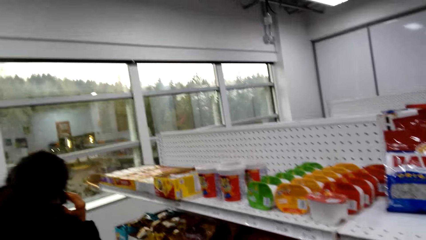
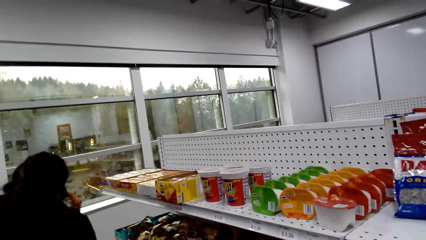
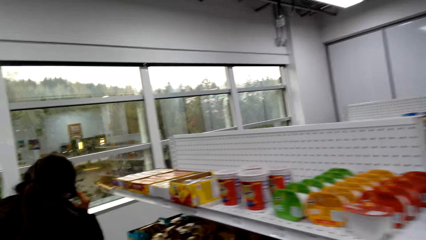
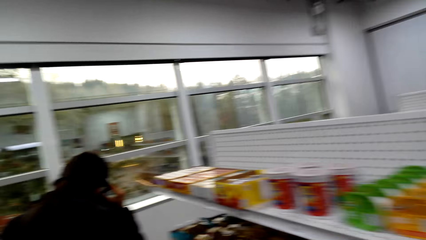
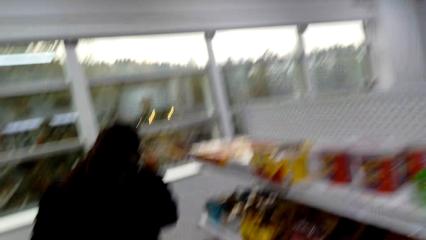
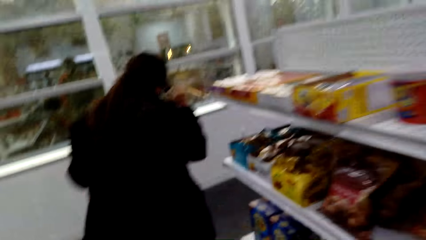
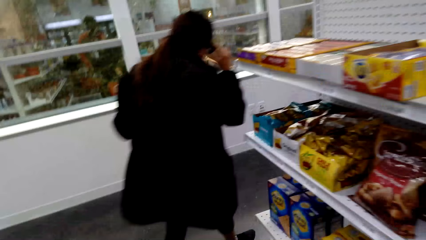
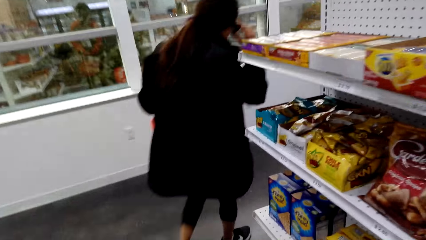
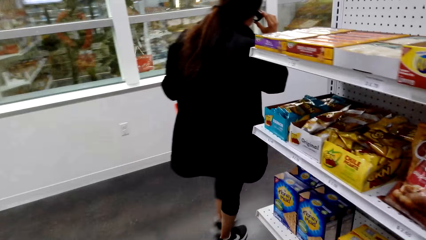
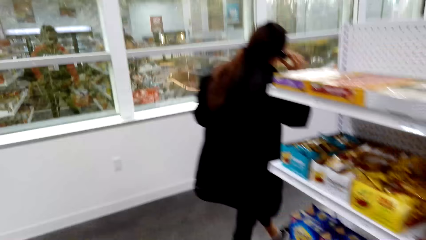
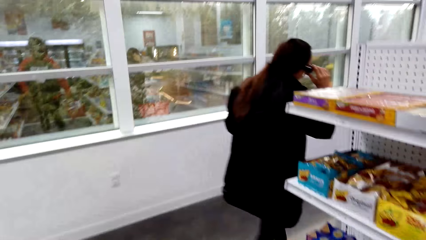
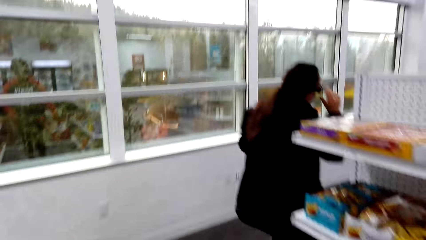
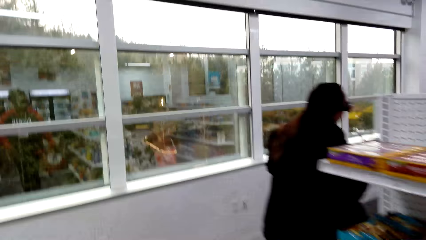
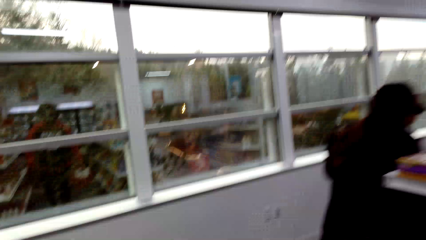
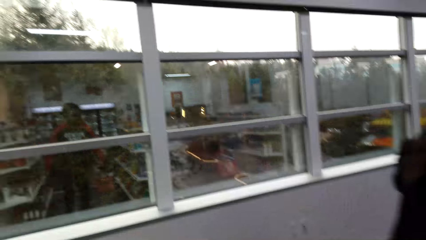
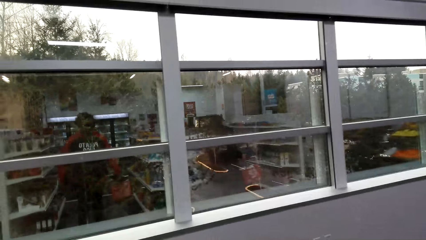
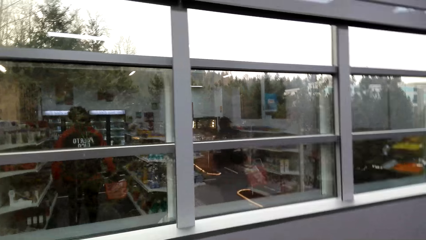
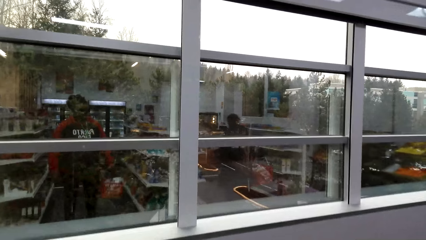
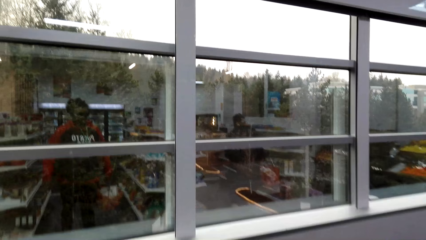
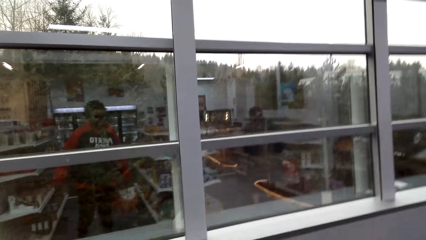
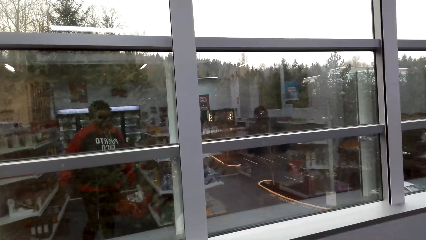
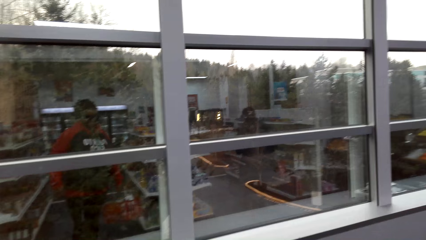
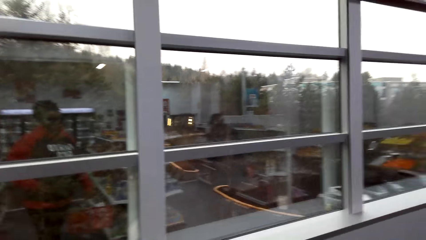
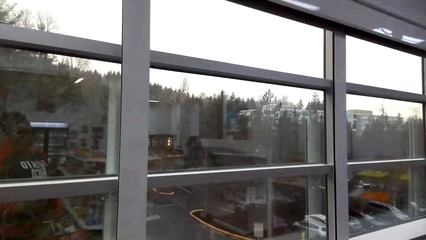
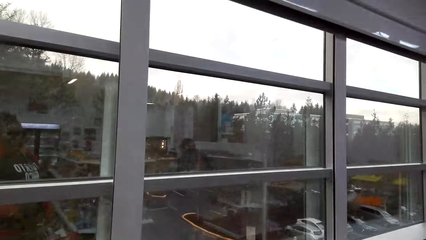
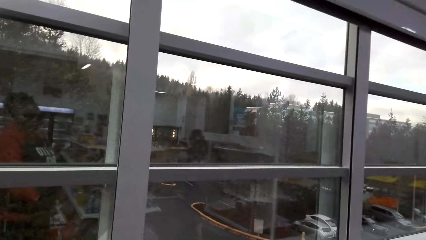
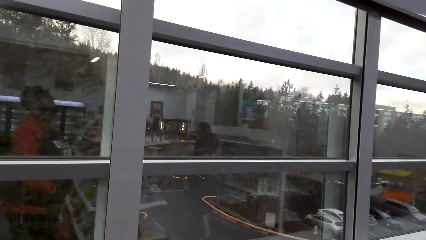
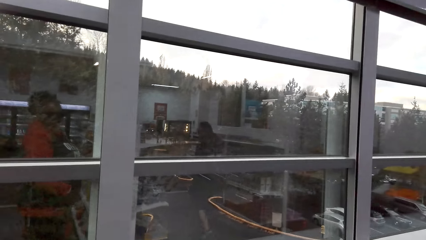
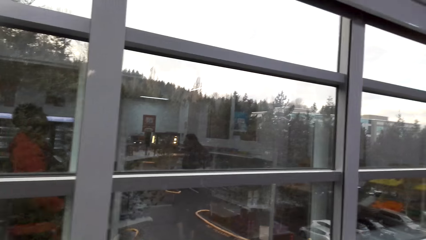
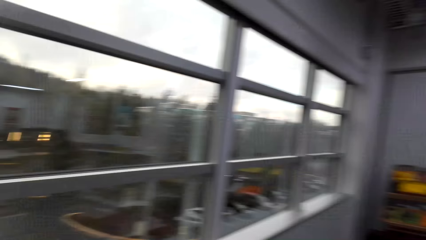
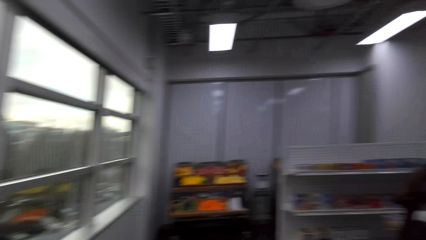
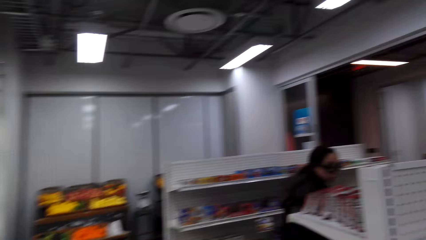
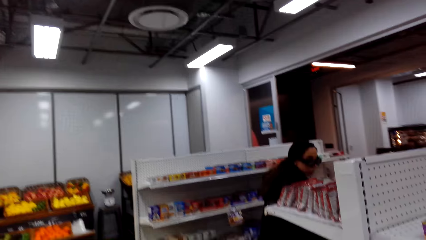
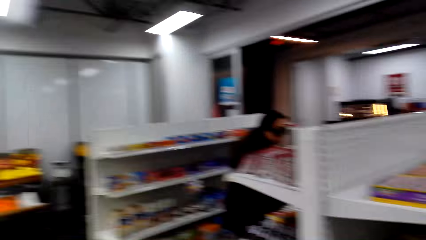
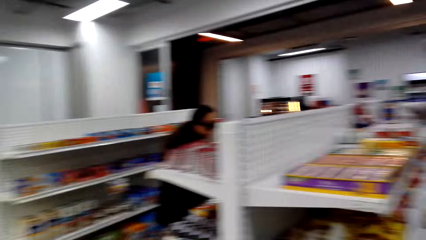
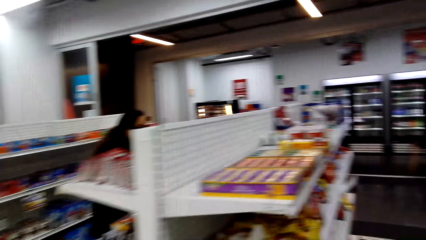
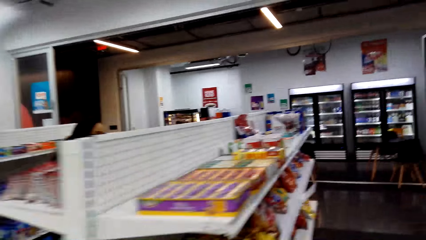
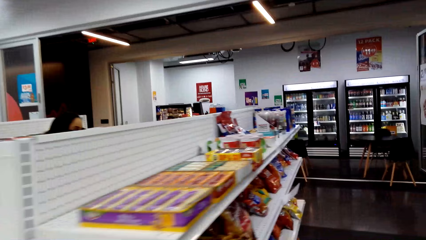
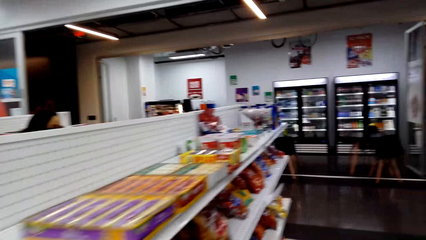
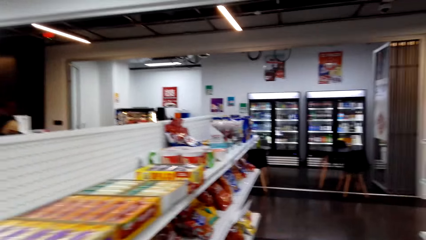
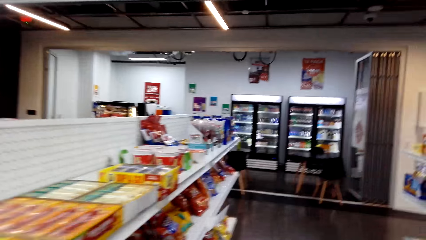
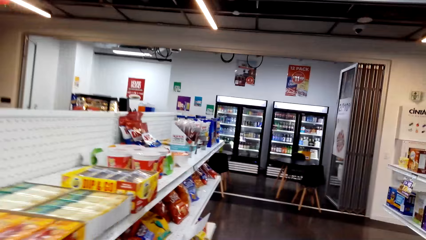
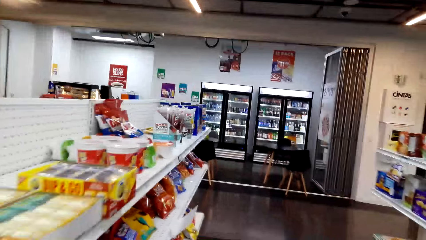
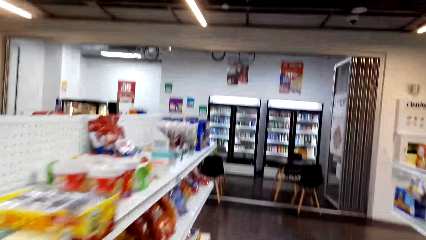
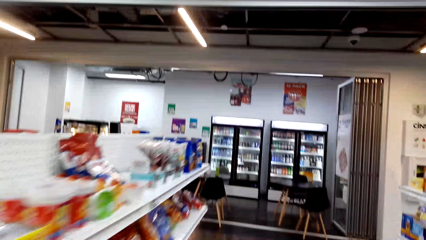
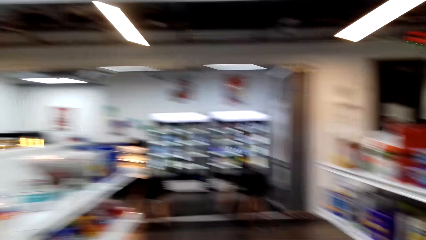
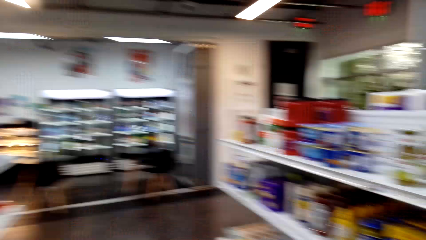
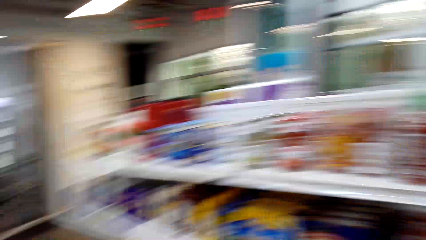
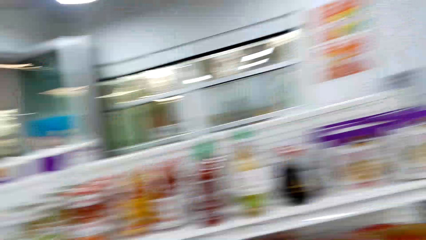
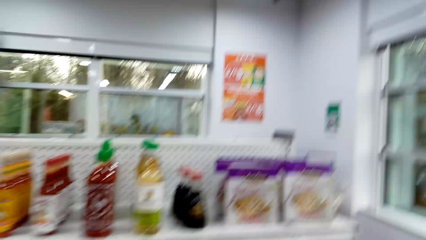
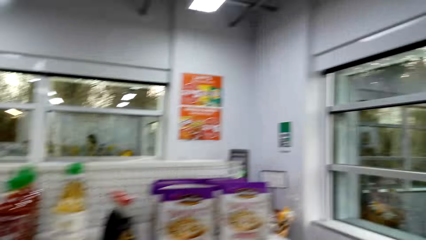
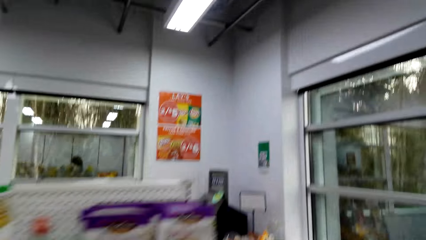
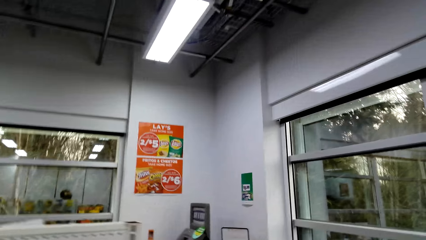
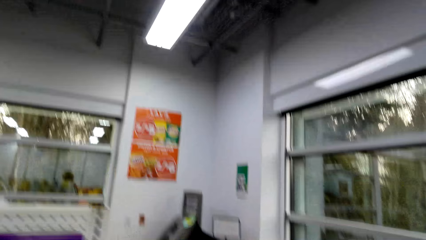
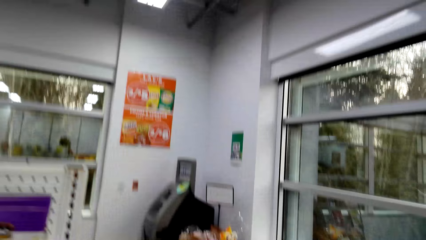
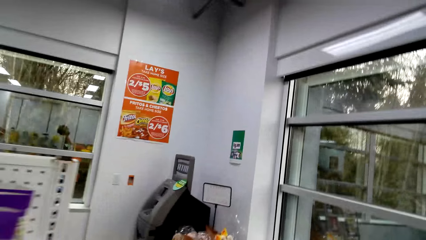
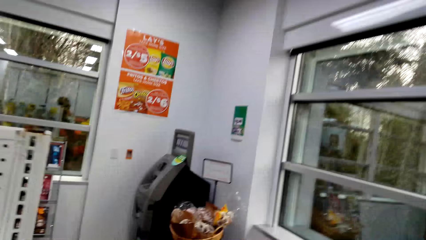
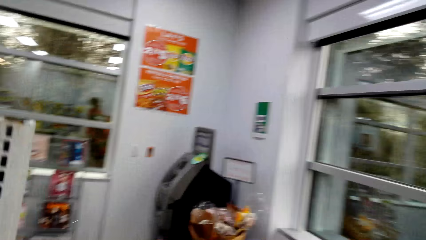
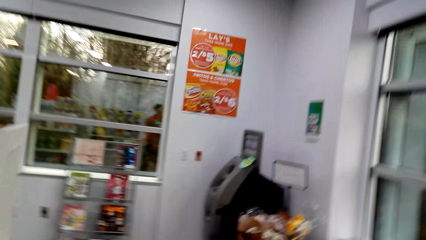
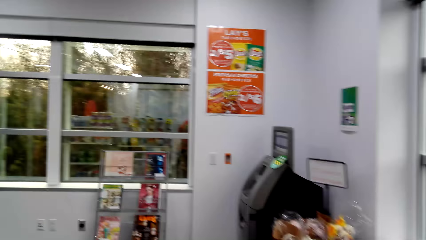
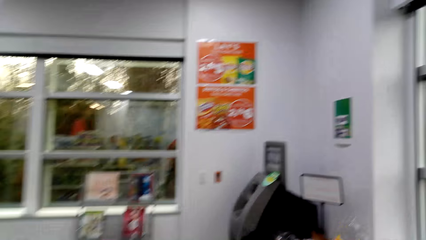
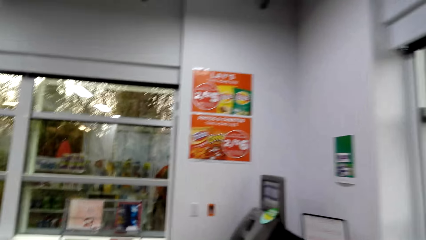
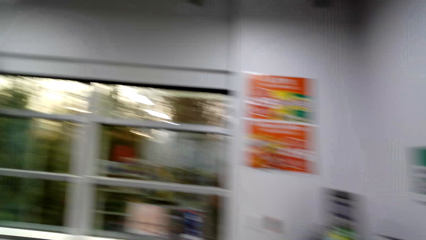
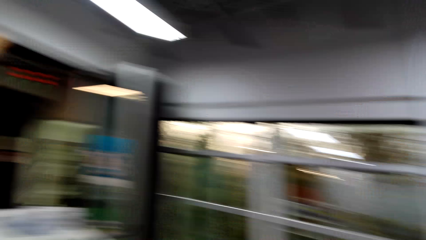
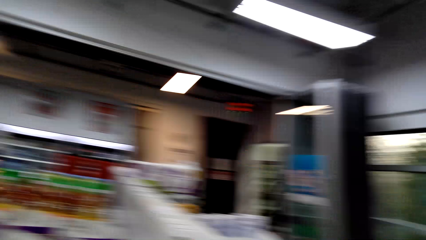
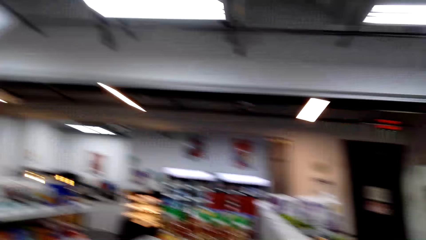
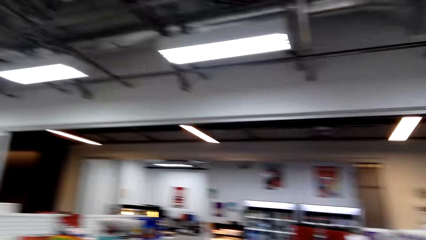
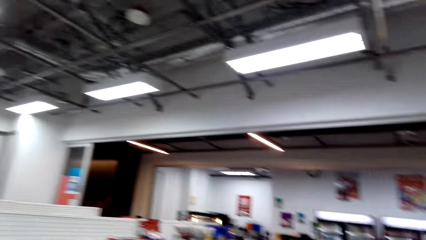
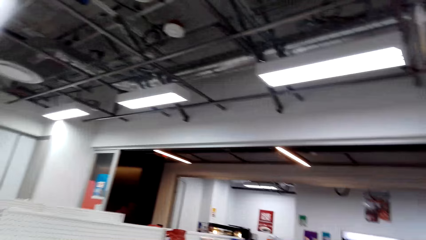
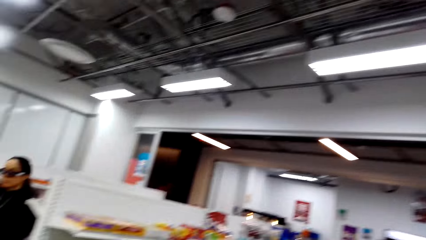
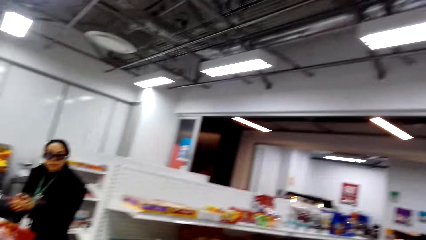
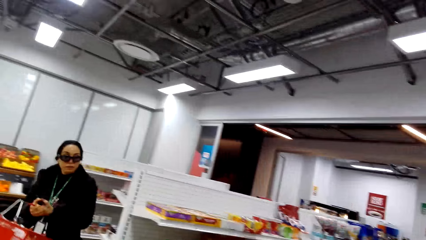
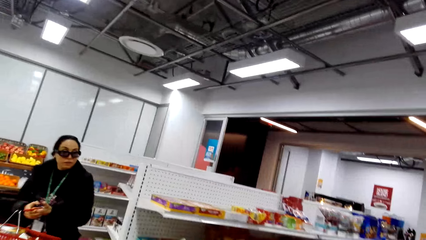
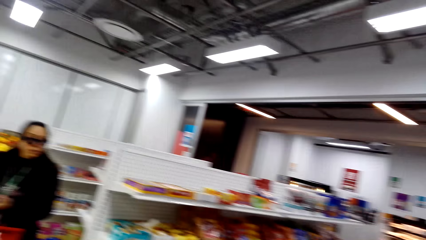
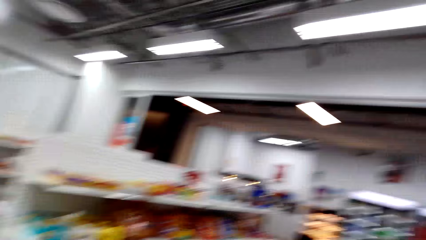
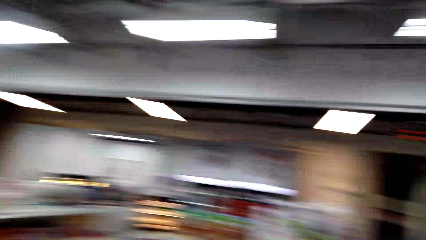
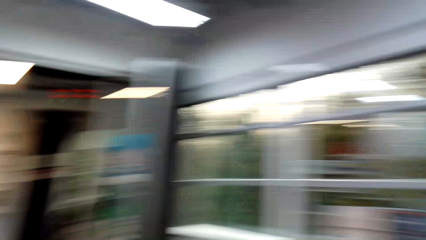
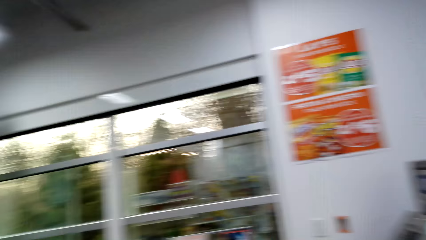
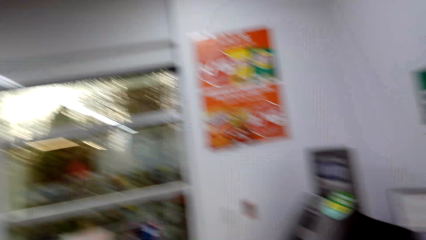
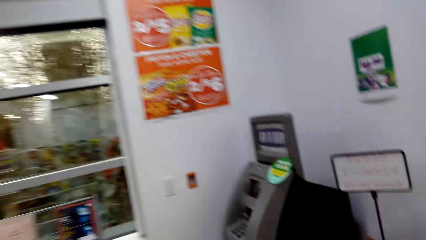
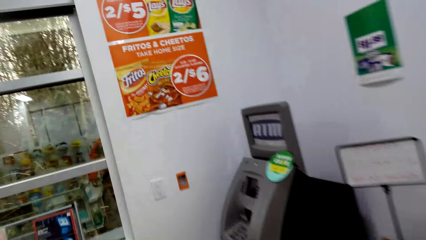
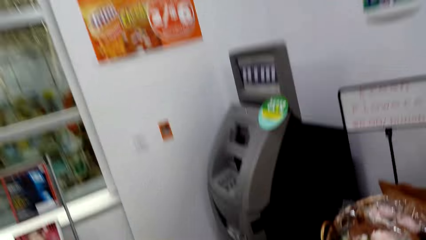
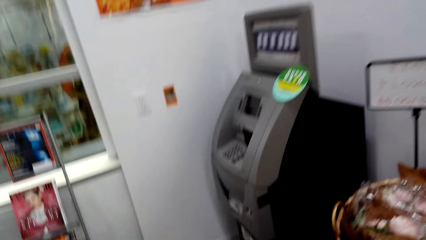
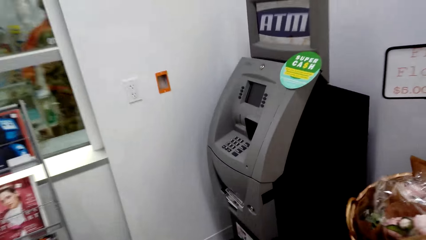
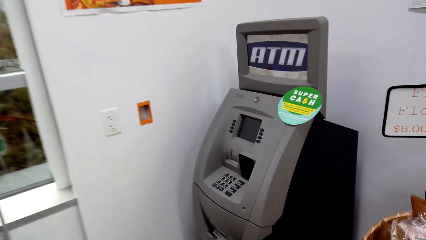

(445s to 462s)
The camera wearer walks around. They walk towards the window. They walk around the shelf. They walk towards the flowers. They move the camera around the room.
